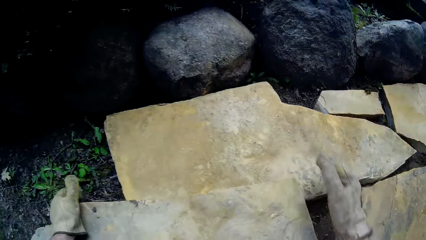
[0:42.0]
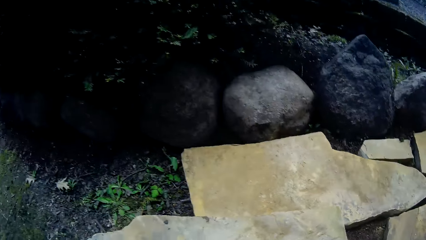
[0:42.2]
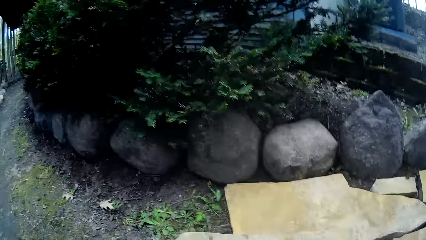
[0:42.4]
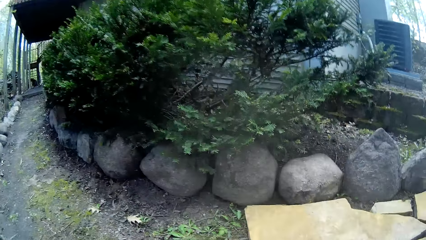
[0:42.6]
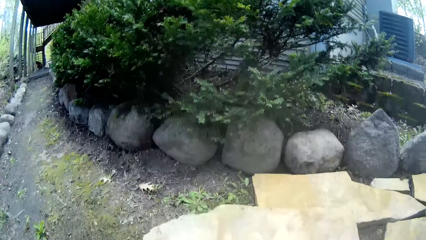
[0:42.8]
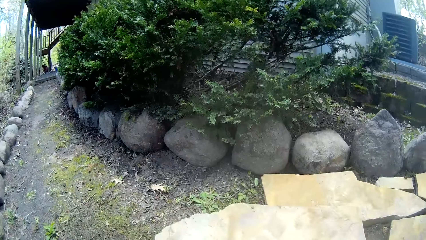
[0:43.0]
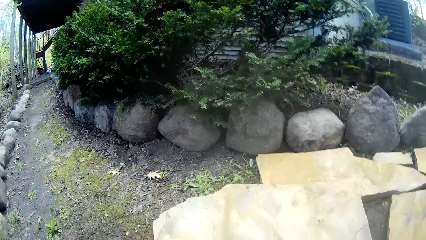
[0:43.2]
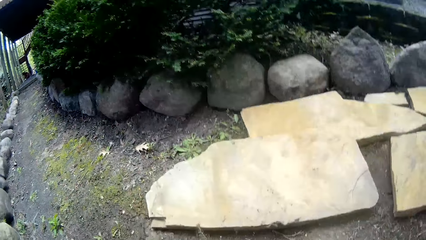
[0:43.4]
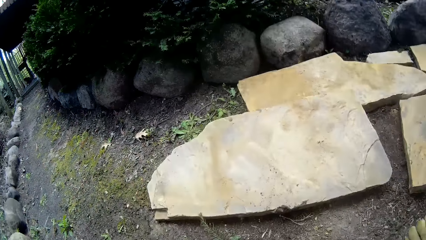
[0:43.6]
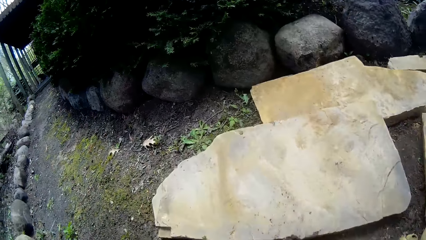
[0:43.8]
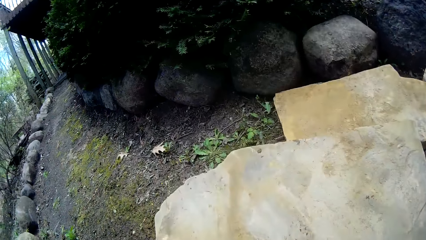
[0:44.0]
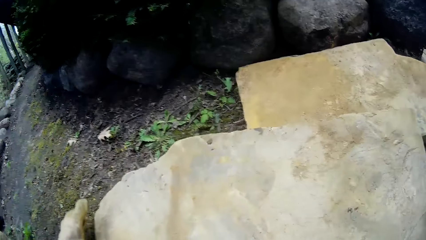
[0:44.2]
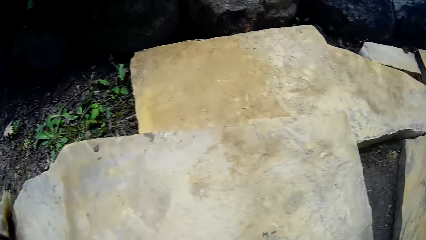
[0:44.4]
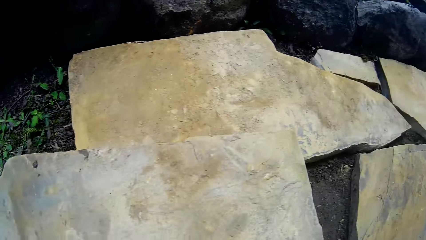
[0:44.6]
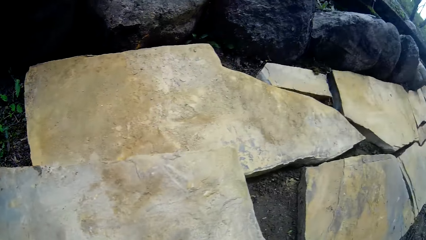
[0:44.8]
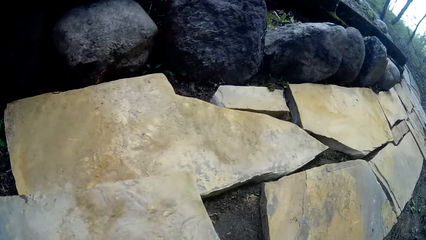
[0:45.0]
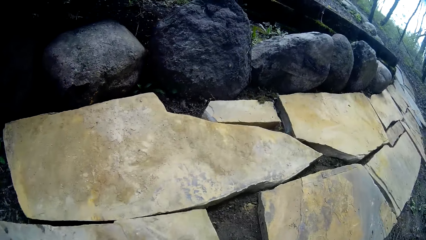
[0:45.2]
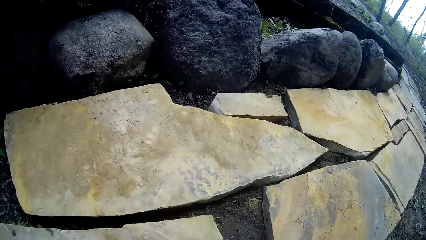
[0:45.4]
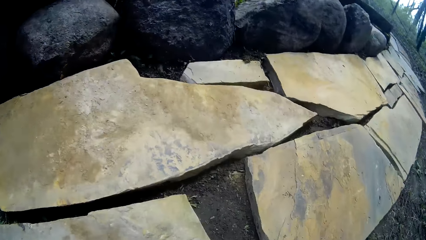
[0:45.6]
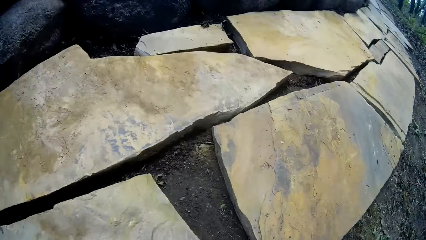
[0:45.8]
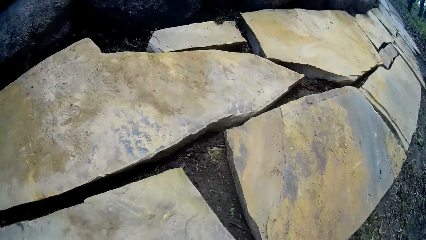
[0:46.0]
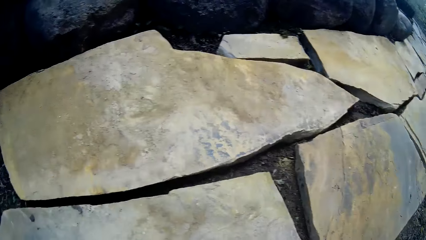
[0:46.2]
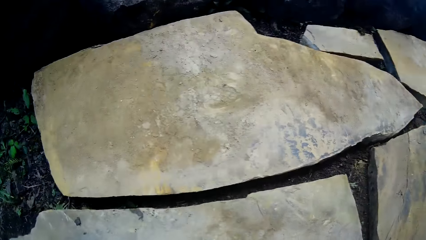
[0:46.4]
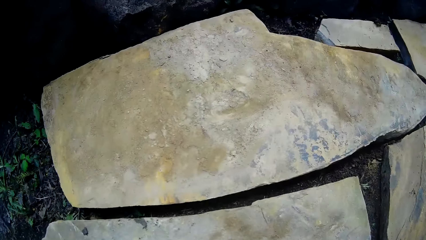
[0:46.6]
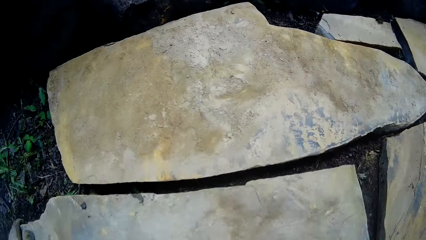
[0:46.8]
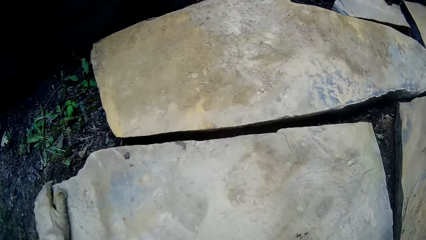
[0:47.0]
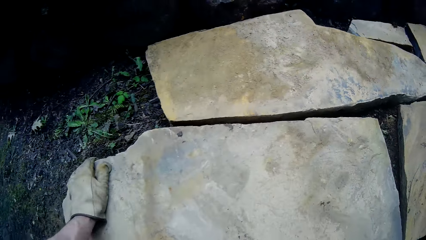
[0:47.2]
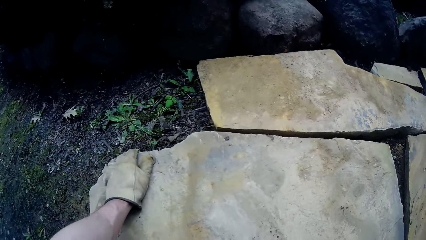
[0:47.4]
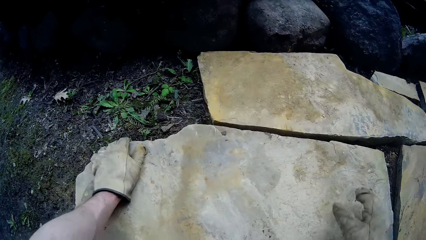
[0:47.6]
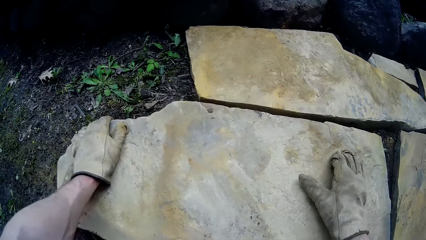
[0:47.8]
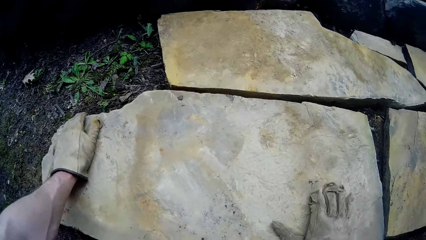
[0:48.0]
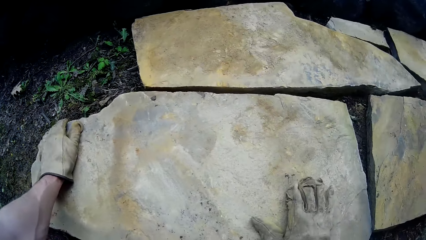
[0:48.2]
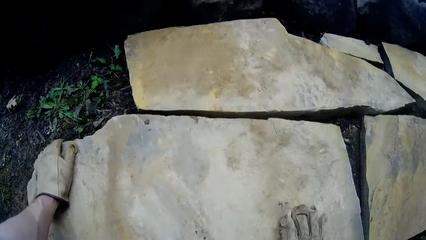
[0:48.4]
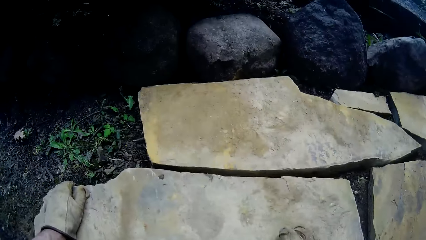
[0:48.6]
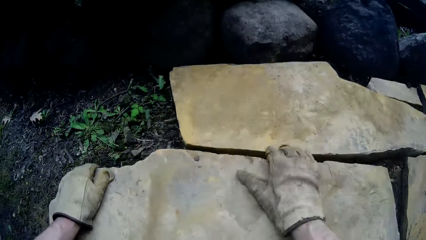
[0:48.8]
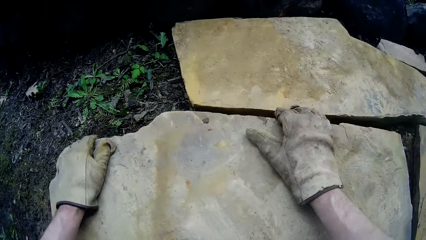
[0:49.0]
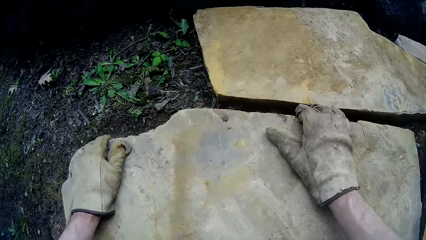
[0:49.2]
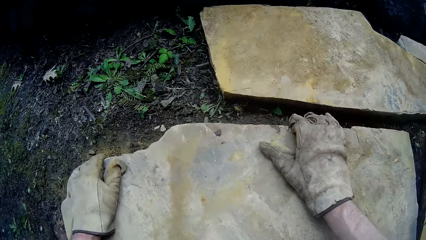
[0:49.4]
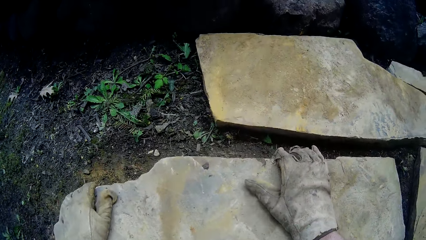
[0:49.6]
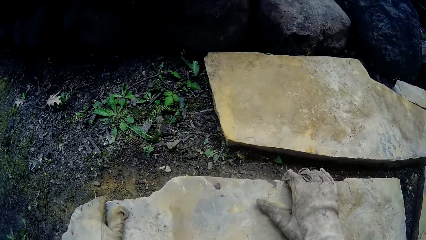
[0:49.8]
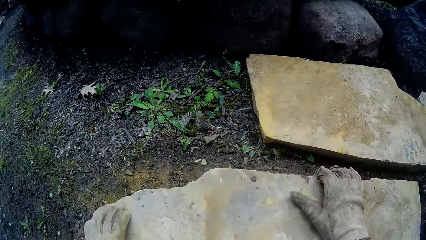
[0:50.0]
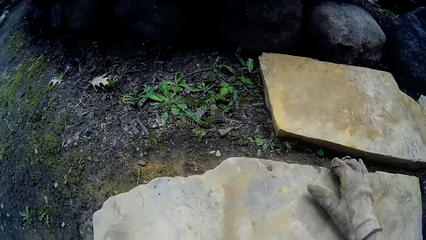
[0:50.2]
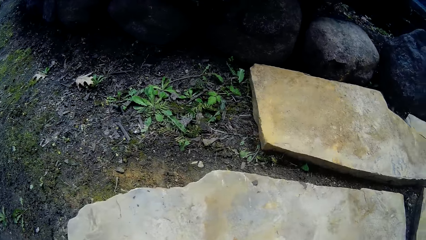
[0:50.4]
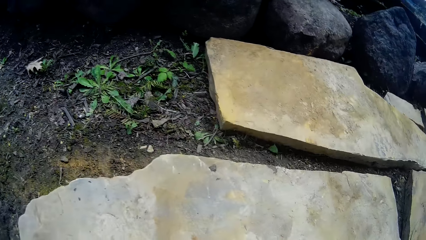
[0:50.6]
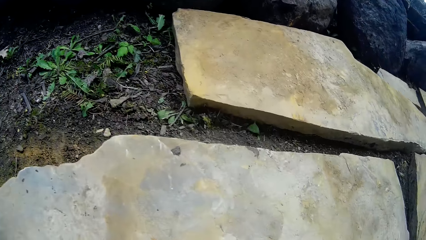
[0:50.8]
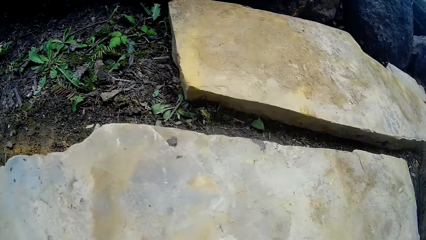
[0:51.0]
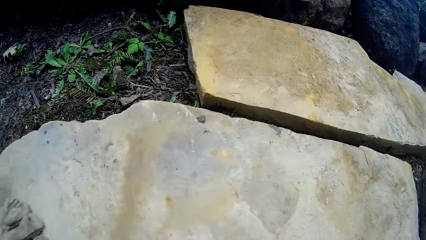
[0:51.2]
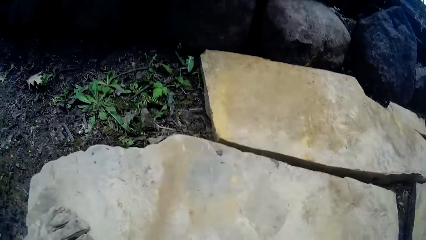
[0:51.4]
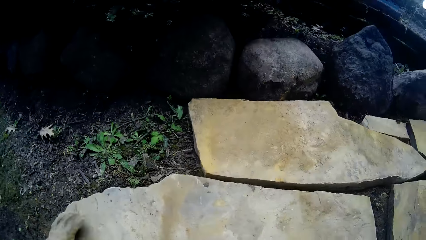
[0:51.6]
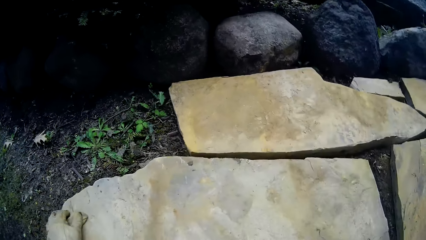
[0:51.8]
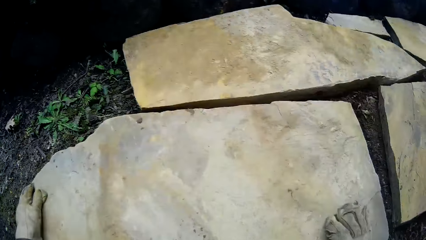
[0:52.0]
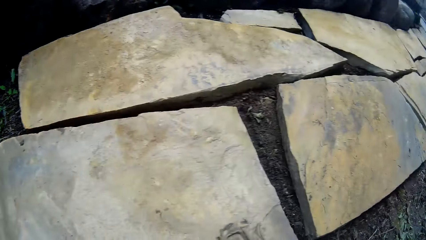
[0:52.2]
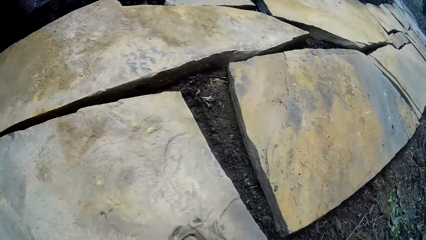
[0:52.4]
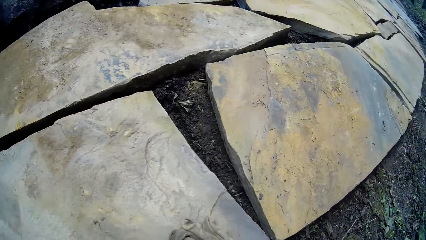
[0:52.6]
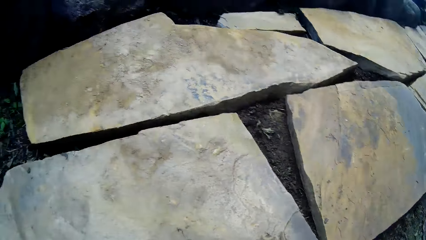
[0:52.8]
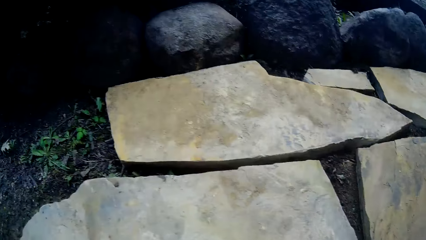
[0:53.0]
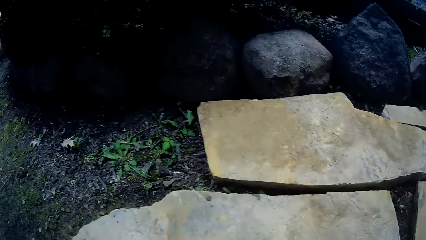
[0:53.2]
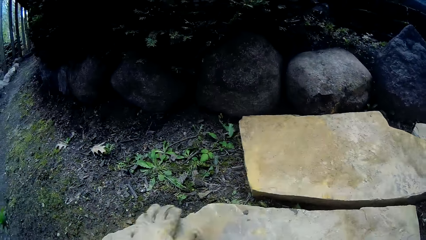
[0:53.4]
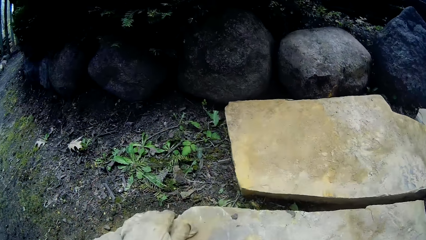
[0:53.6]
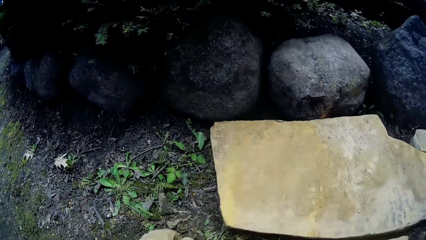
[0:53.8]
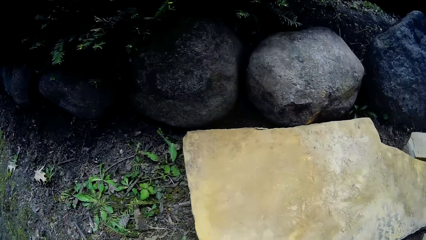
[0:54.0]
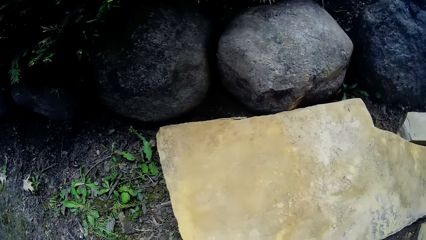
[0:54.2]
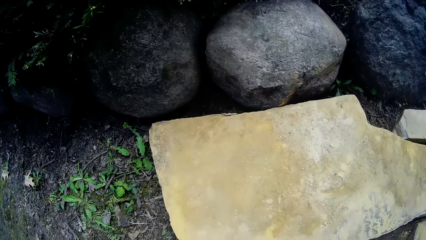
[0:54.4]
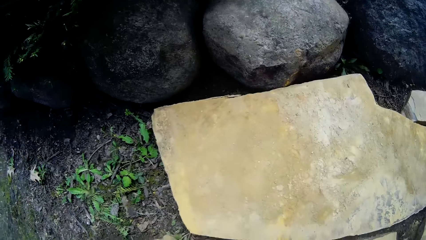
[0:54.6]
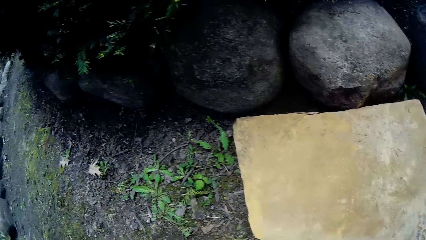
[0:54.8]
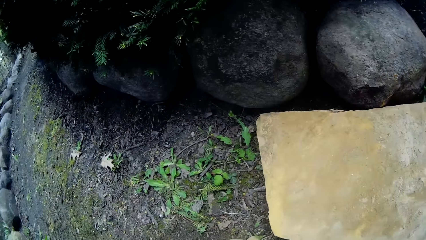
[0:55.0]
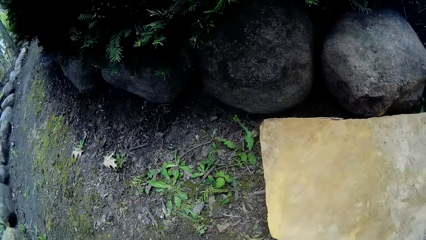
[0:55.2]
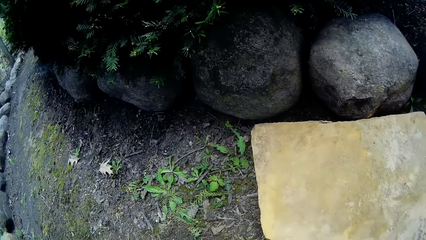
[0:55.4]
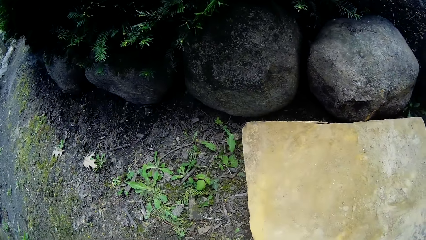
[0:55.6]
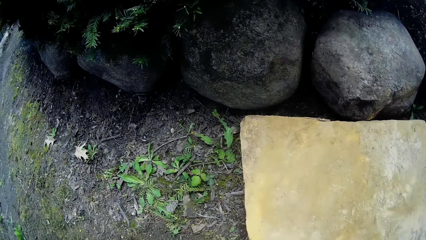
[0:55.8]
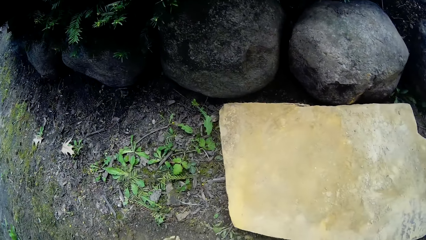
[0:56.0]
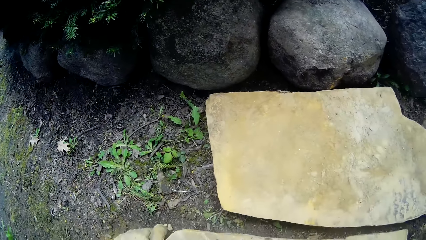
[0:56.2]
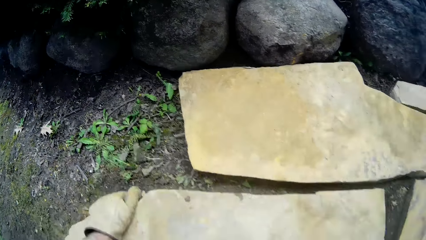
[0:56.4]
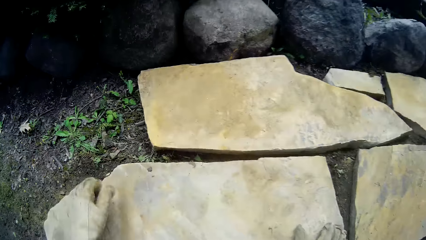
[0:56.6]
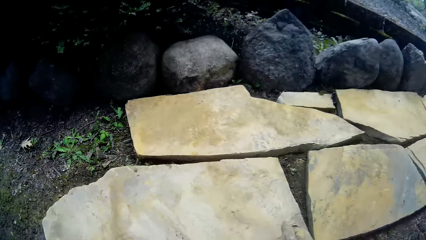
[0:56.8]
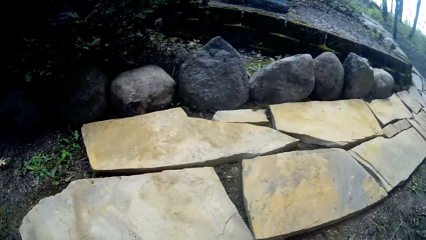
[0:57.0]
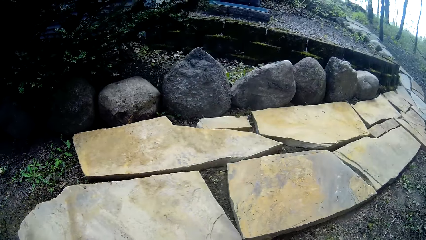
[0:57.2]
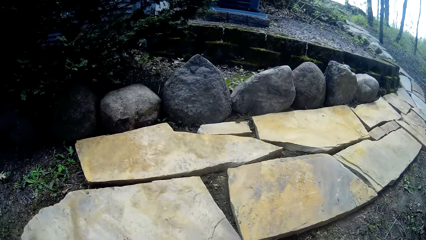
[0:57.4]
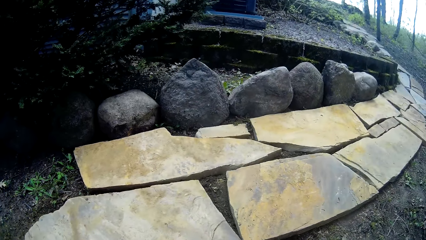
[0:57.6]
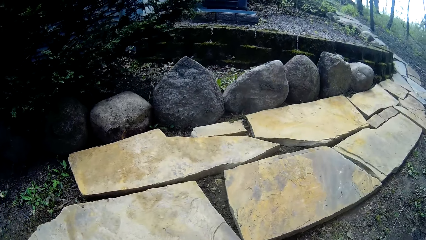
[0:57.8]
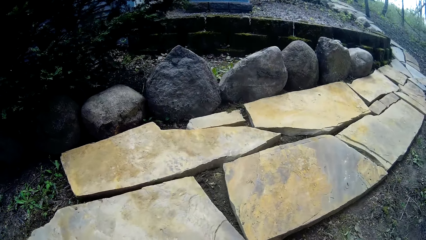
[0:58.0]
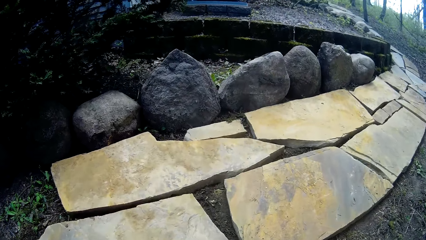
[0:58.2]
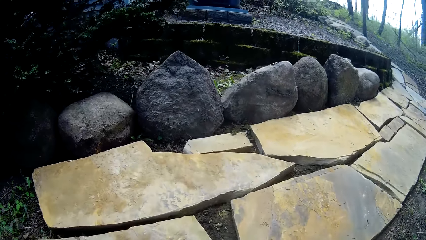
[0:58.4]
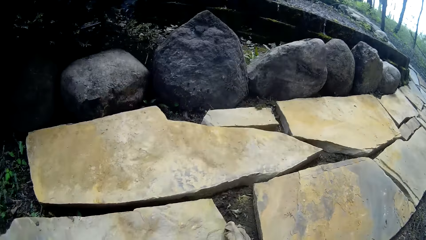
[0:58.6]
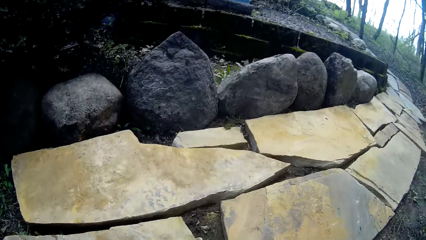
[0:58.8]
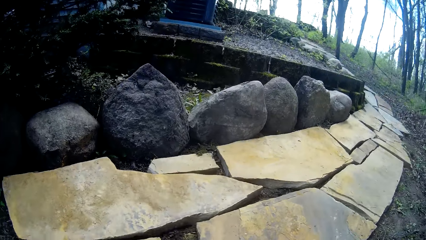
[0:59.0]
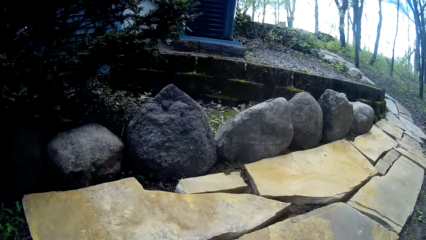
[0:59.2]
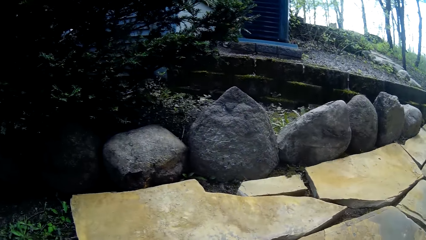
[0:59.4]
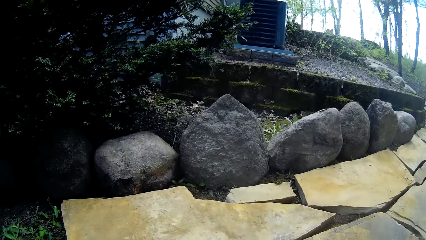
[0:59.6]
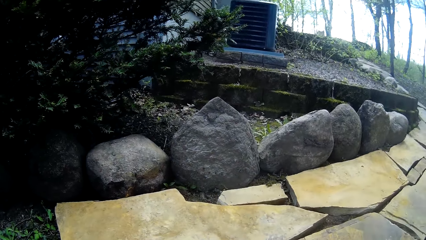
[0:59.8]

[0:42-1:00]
The camera wearer removes a hand from the slate. They look around. They hold the slate. They adjust a stone on the floor with both hands. They move the slate. They move the slate again. They touch the slate. They move the slate. They move a hand. They push the slate. They push the slate again. They hold the slate. They look around. They move a hand away from the slate. They move a hand away from the slate again. They look around. They hold the slate. They look around.
